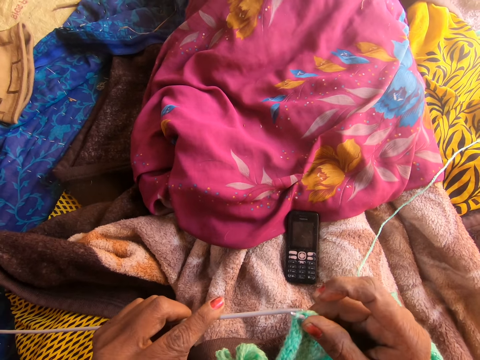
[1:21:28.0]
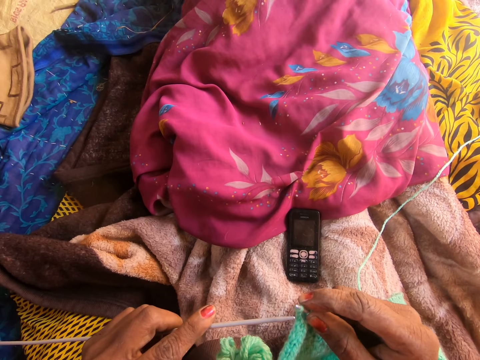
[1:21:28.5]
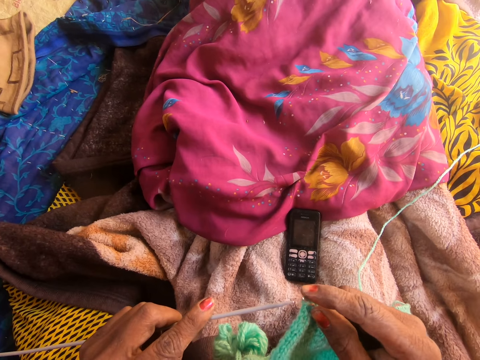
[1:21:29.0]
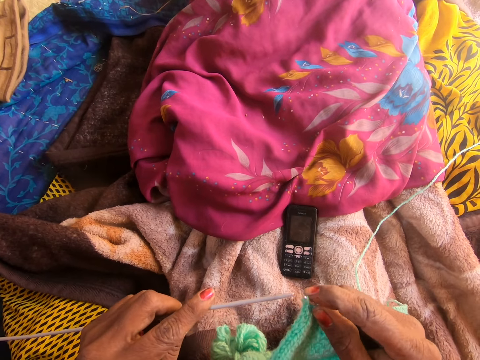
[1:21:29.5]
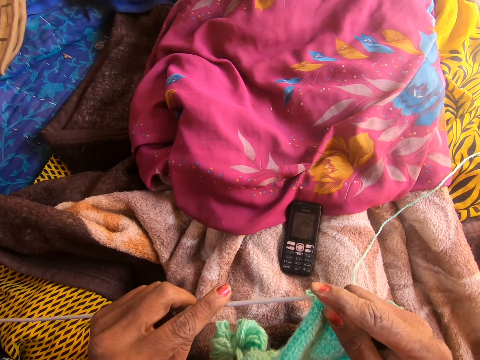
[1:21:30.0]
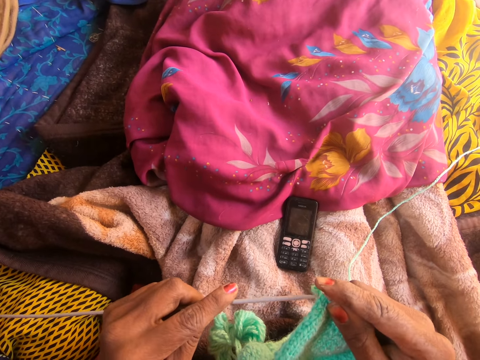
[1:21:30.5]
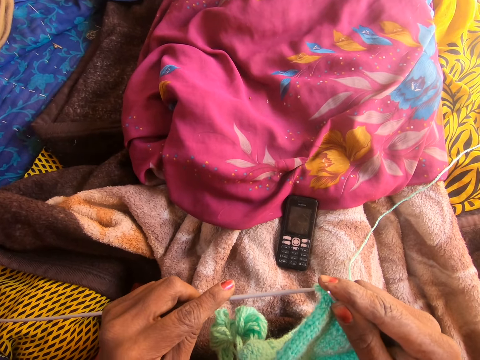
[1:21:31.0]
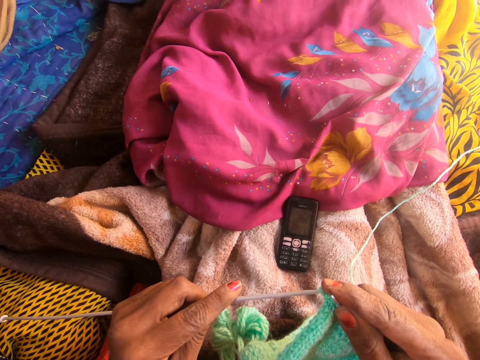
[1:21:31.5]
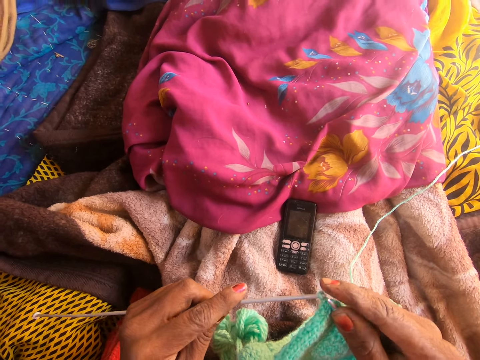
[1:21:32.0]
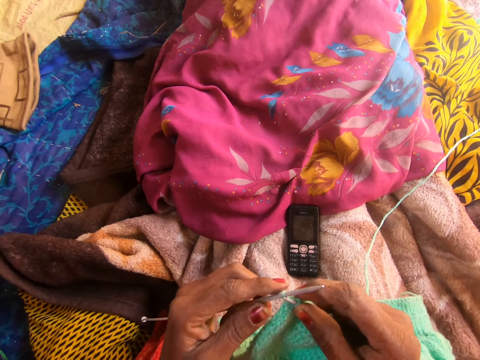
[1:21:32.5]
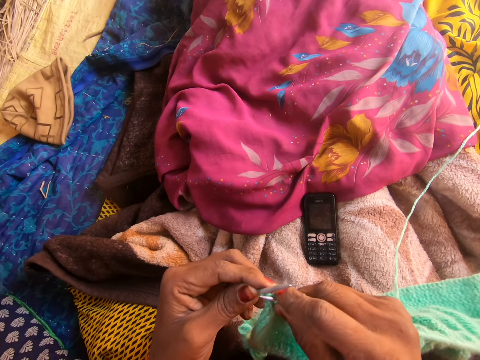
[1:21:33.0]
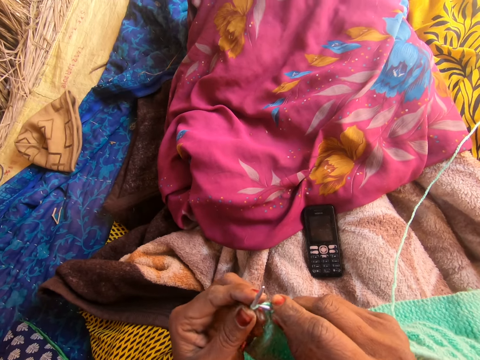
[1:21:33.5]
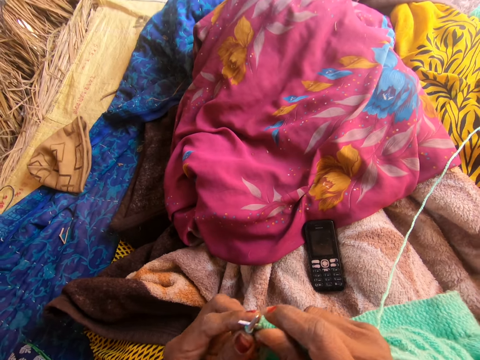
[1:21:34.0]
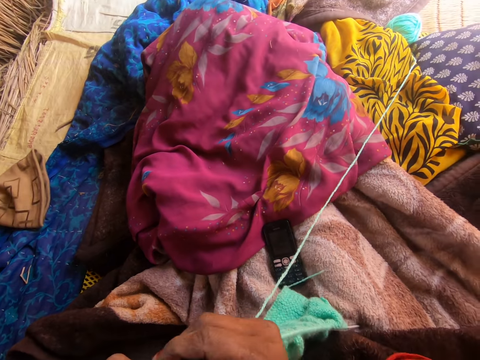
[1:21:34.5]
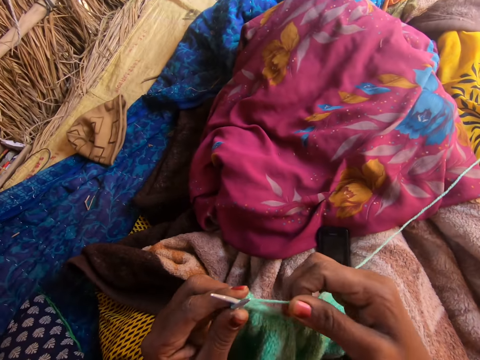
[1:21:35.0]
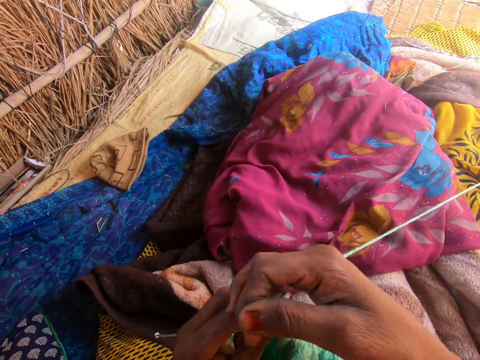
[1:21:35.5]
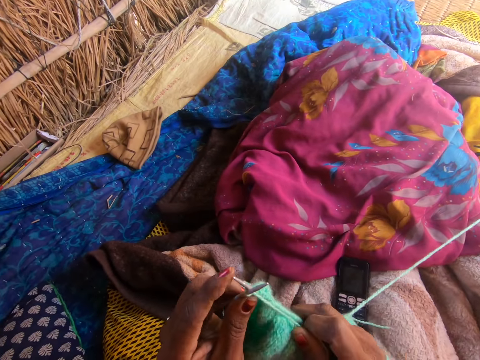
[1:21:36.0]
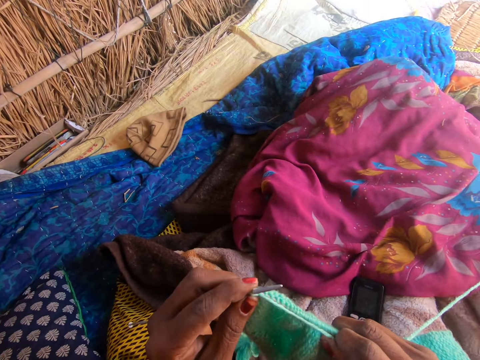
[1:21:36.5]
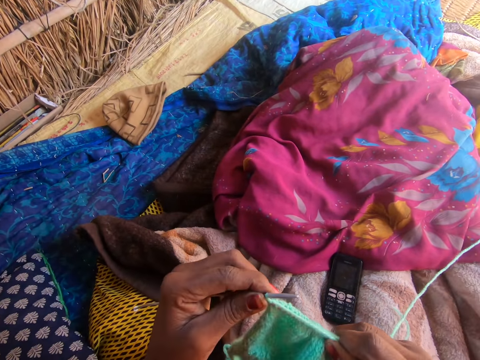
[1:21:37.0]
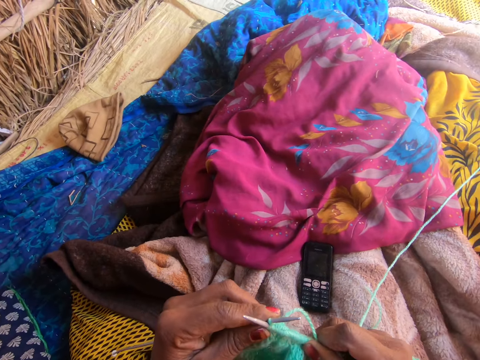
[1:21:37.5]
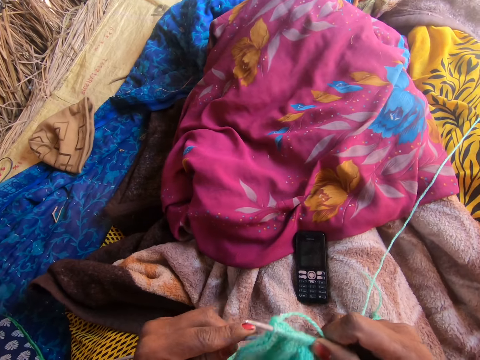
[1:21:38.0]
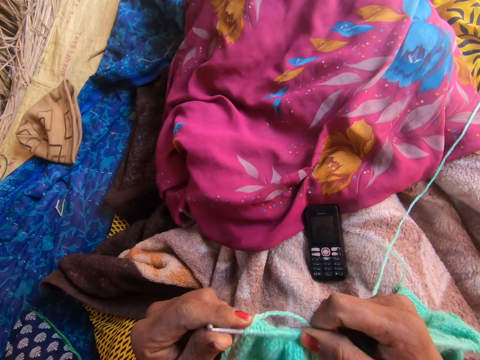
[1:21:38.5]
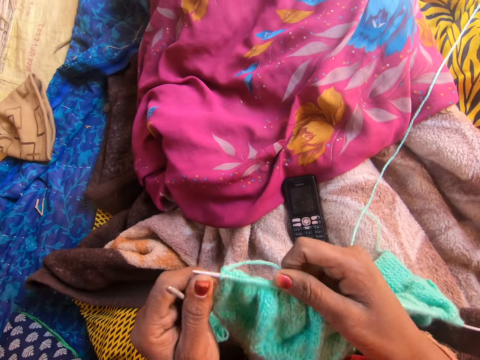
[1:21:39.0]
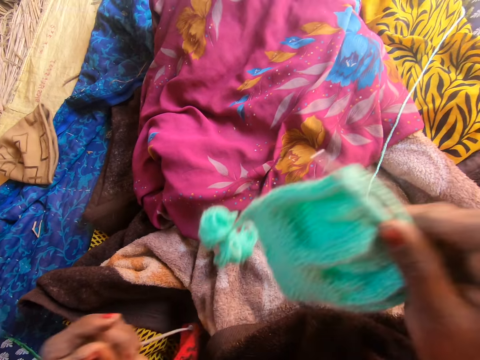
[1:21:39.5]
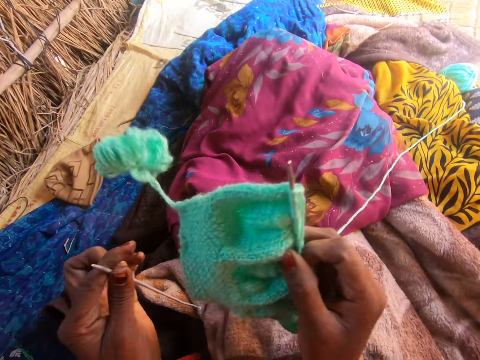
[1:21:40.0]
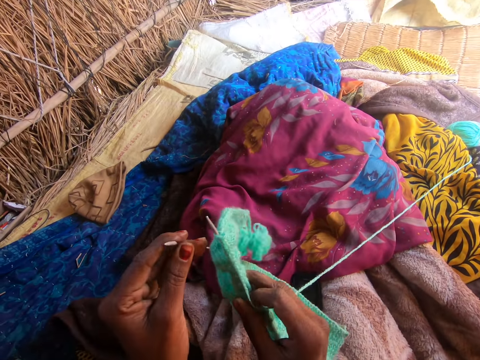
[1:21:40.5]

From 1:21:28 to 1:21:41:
The camera wearer crochets the fabric. They align the thread. They crochet the fabric. They remove the crochet hook in the fabric. They touch the fabric and lift the fabric.

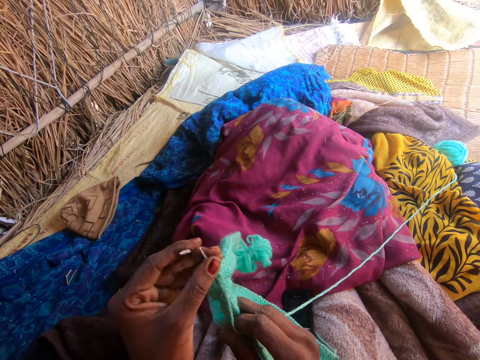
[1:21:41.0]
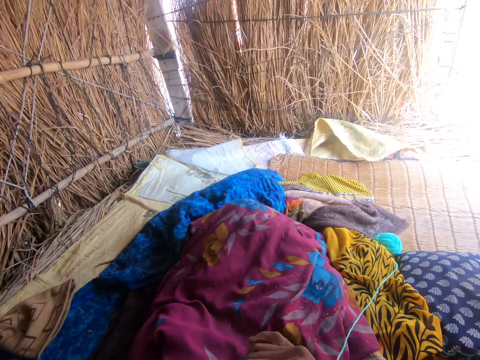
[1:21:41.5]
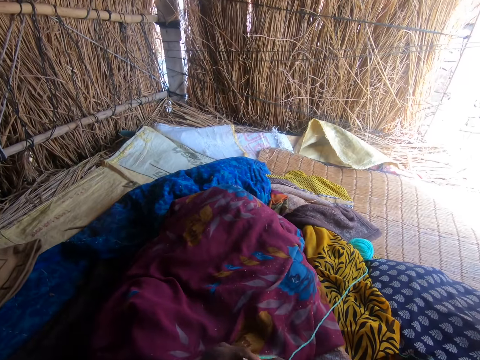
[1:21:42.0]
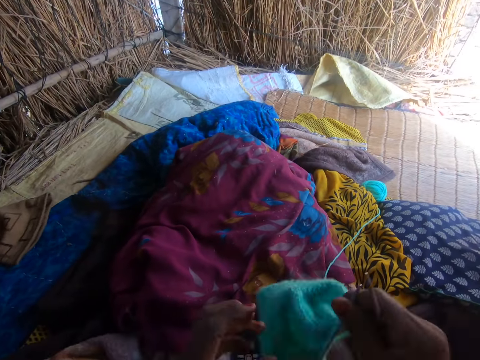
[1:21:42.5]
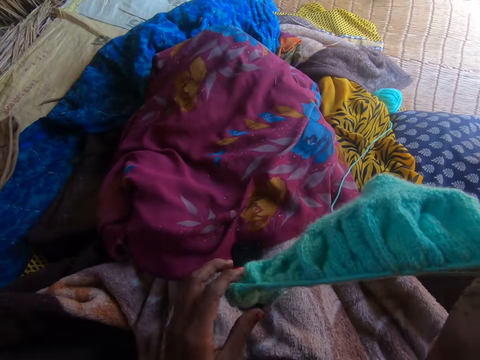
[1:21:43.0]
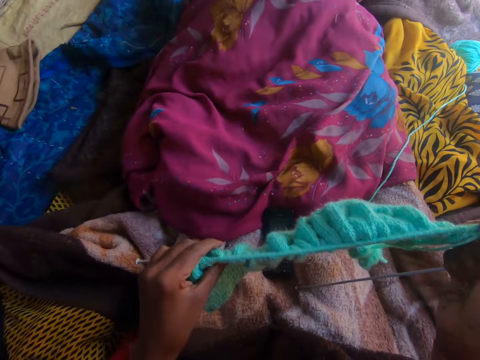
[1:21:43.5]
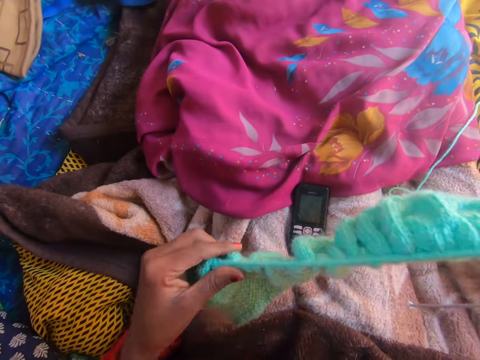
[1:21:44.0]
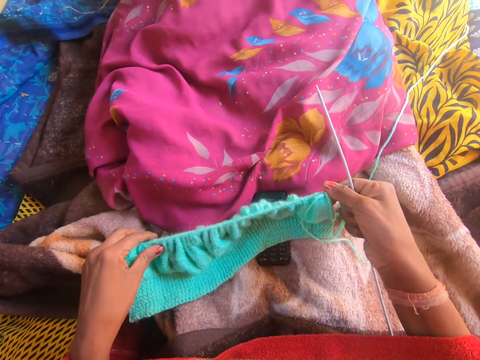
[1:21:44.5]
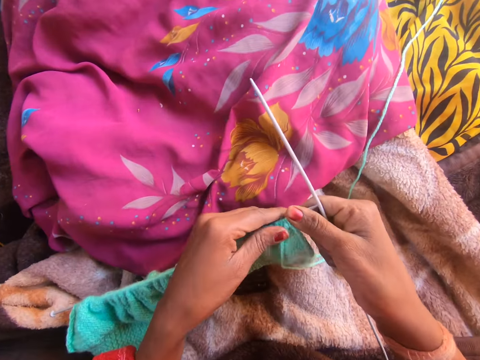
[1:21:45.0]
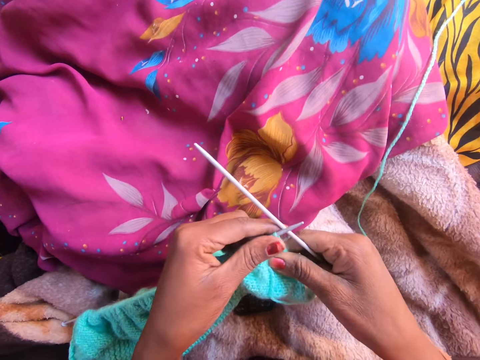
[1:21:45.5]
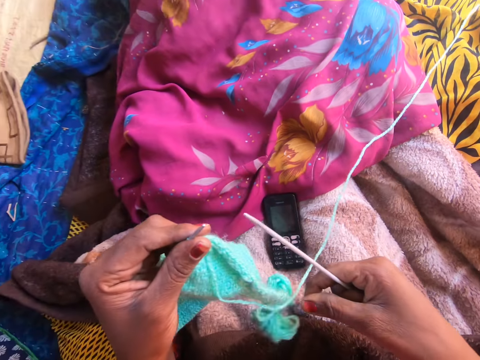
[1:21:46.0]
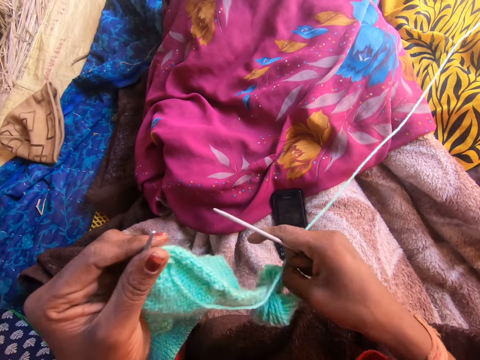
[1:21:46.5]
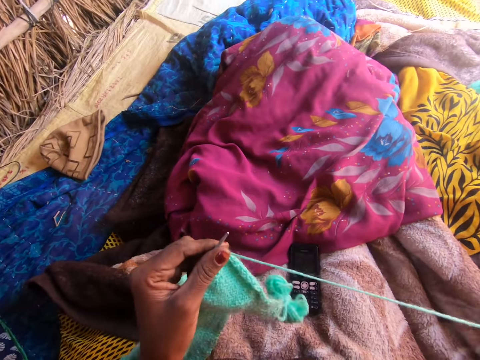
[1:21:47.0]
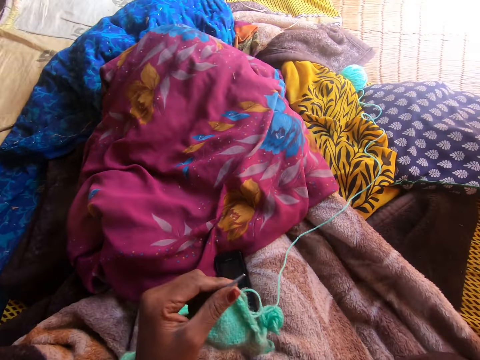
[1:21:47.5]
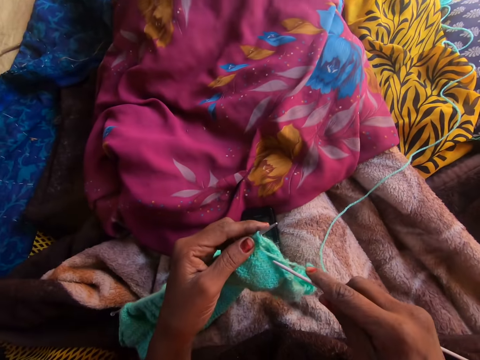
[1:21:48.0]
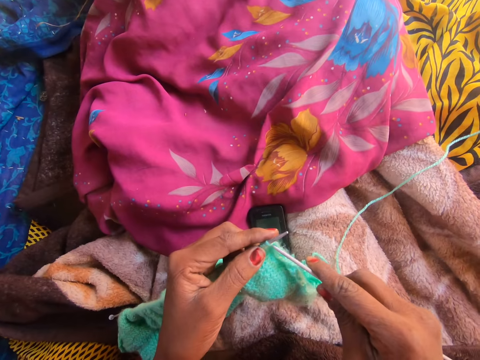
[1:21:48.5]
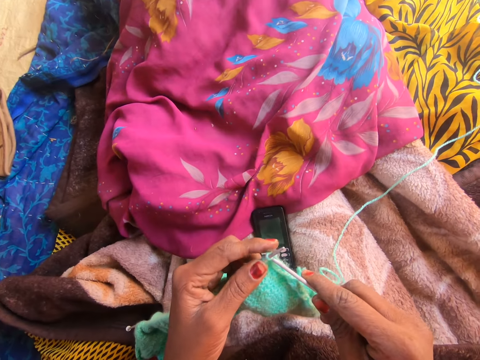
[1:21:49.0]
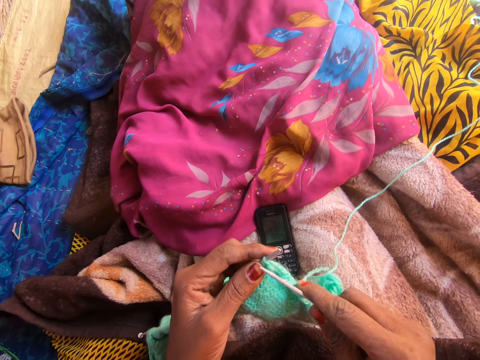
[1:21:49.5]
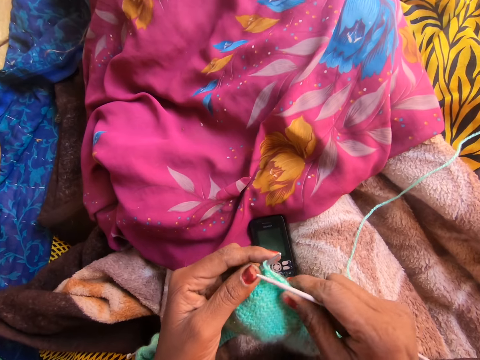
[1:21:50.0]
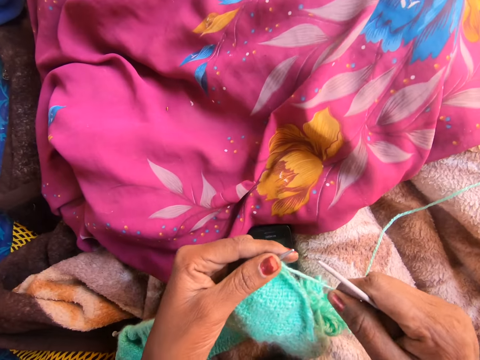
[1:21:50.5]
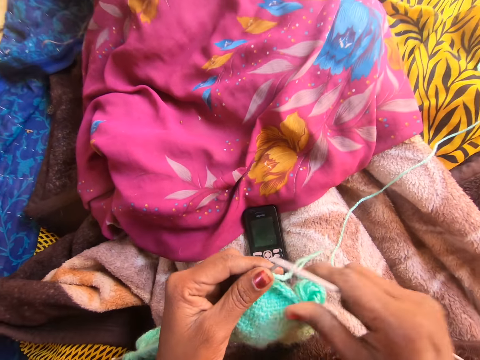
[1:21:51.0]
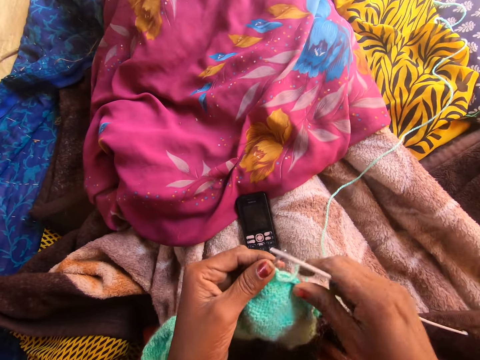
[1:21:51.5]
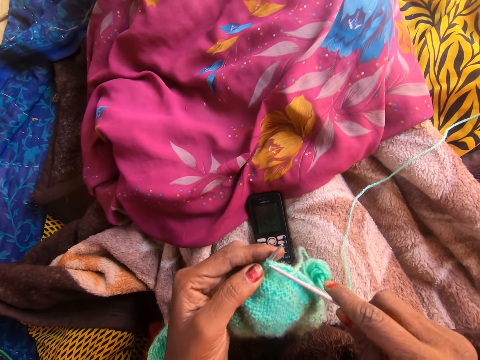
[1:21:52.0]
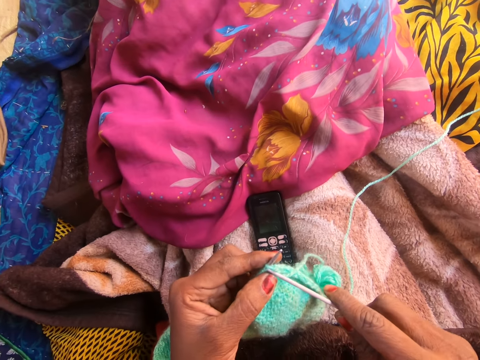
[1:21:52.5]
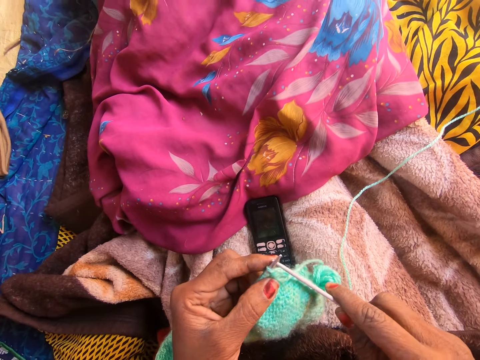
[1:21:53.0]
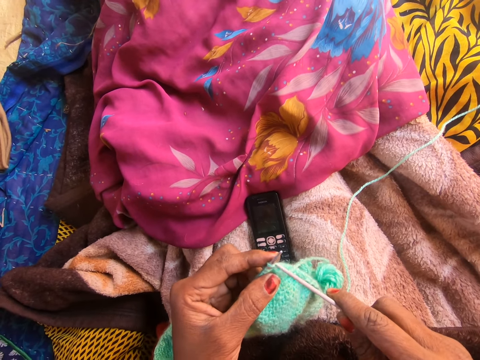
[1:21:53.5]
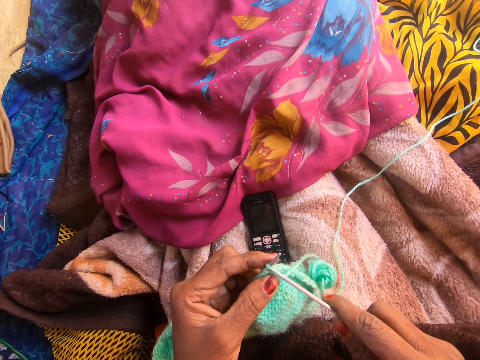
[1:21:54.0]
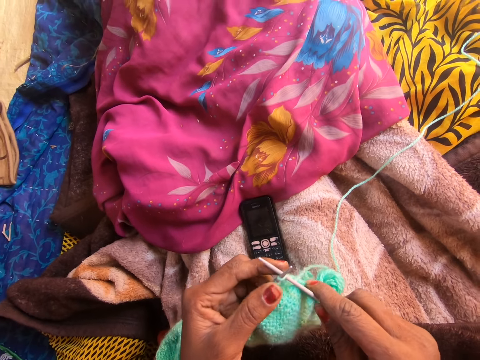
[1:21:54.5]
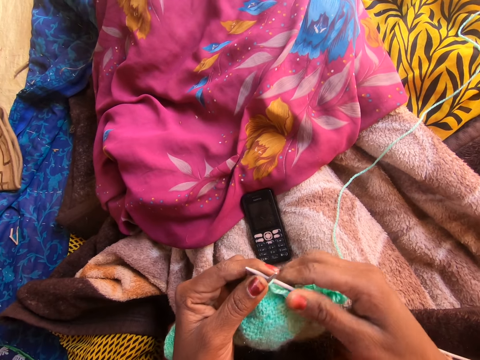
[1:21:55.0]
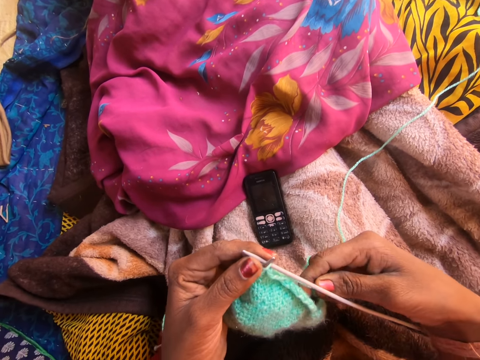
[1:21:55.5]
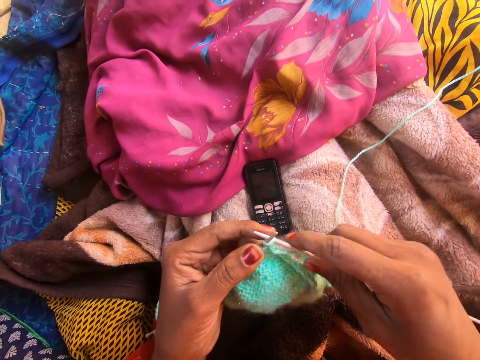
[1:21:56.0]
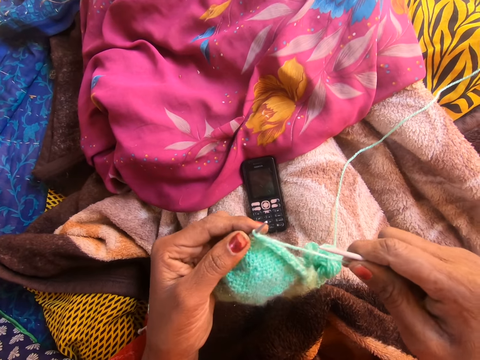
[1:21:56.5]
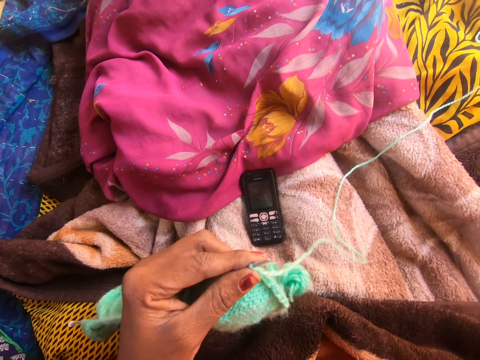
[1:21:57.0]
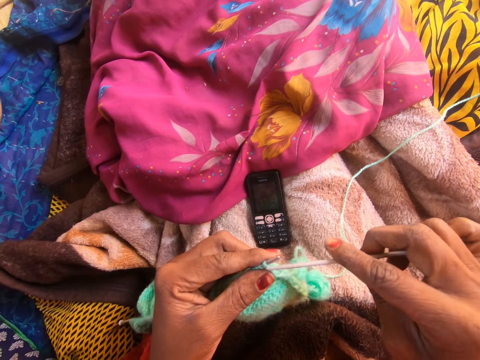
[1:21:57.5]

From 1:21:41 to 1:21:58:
The camera wearer passes the fabric to the left hand. She passes the crochet hook to the right hand. She switches the knitting needles in her hand. She passes the fabric to the right hand. She holds the fabric with both hands. She places the fabric on her legs. She passes the fabric to the left hand. She presses the fabric. She pulls the thread. She holds the crochet hook. She knits a yarn with knitting needles with both hands. She pulls the yarn with her right hand. She pulls the fabric. She puts the crochet hook in the fabric. She knits the yarn with the knitting needles with both hands. She touches the thread. She removes the crochet hook. She pulls the thread. She unhands the thread.
